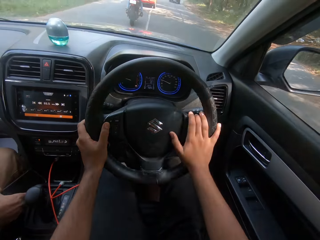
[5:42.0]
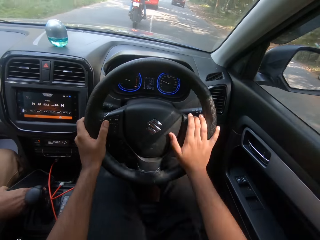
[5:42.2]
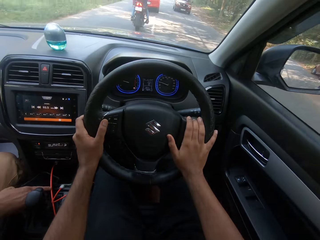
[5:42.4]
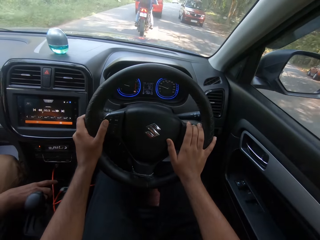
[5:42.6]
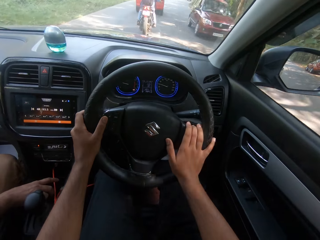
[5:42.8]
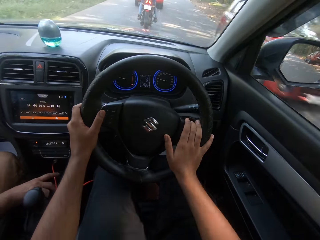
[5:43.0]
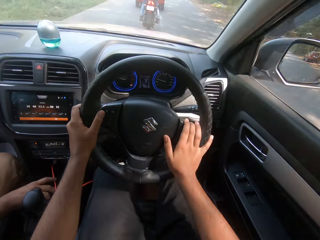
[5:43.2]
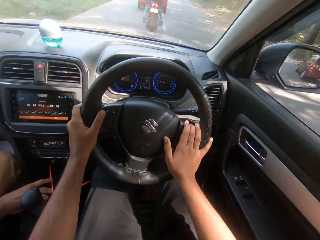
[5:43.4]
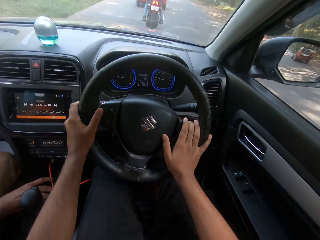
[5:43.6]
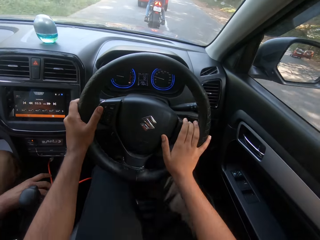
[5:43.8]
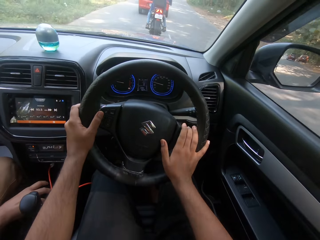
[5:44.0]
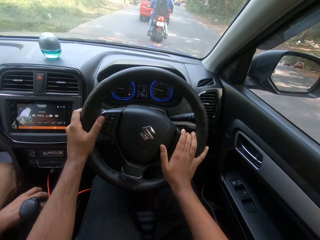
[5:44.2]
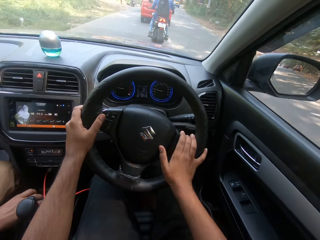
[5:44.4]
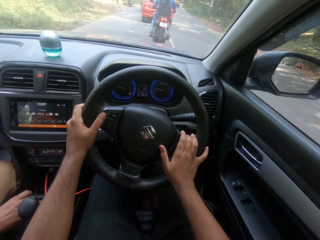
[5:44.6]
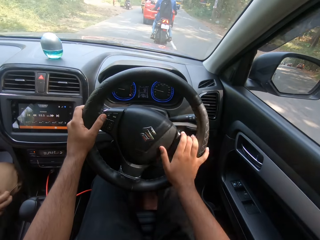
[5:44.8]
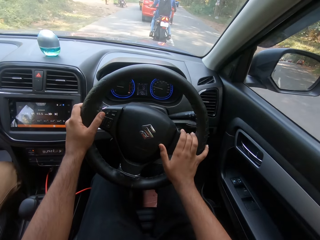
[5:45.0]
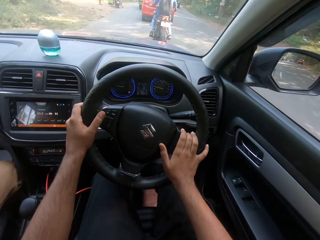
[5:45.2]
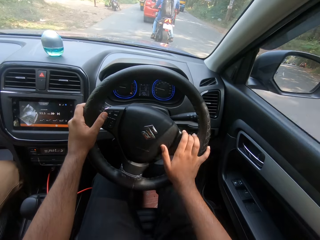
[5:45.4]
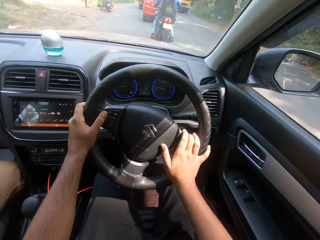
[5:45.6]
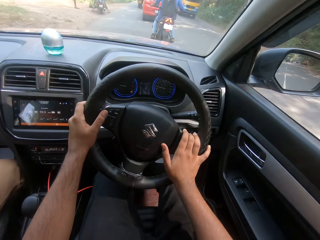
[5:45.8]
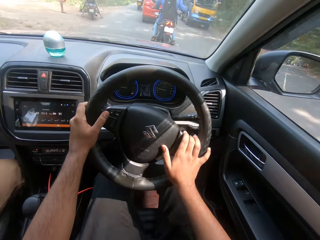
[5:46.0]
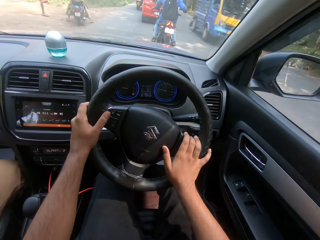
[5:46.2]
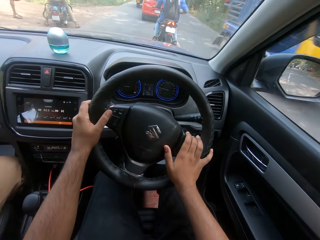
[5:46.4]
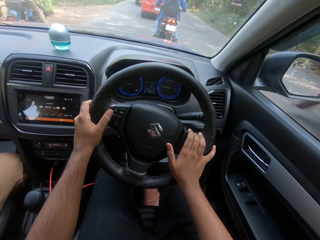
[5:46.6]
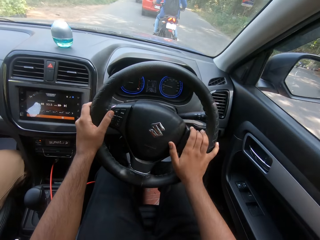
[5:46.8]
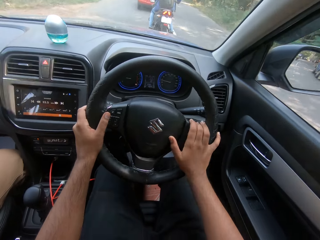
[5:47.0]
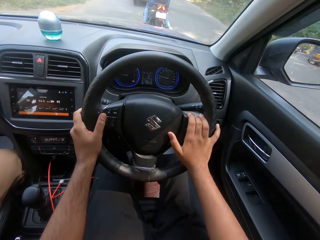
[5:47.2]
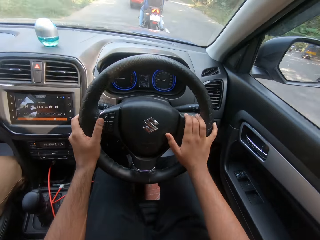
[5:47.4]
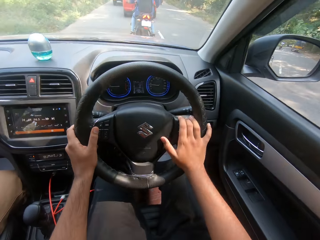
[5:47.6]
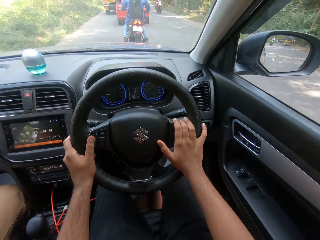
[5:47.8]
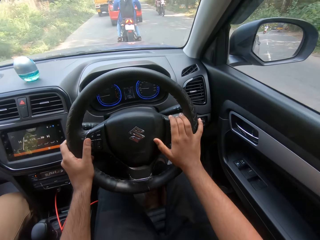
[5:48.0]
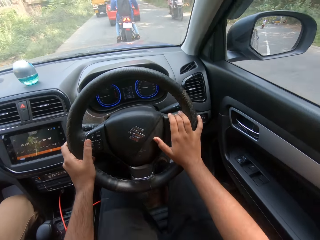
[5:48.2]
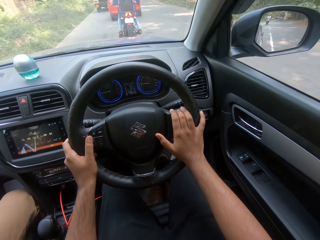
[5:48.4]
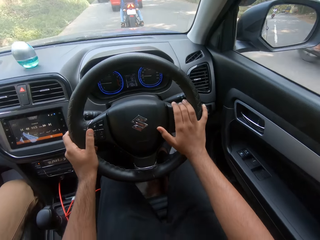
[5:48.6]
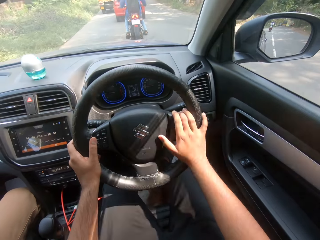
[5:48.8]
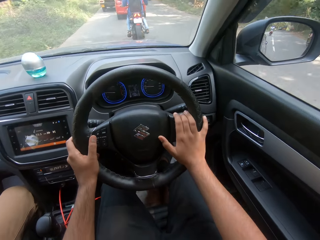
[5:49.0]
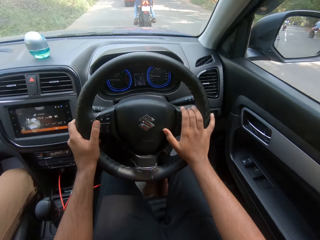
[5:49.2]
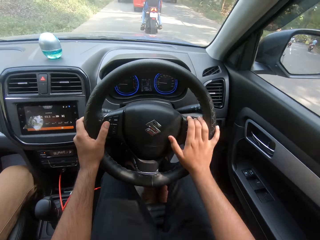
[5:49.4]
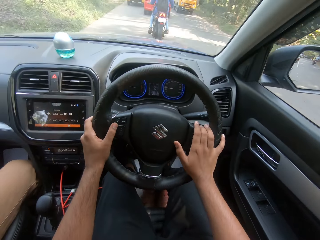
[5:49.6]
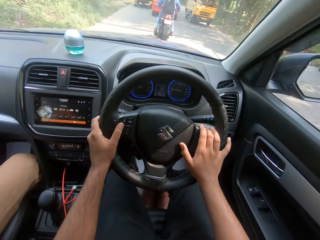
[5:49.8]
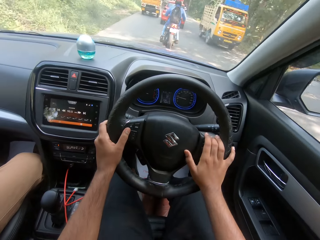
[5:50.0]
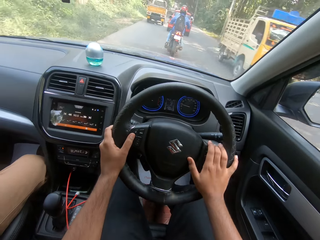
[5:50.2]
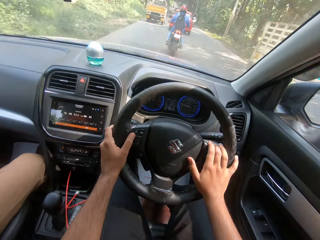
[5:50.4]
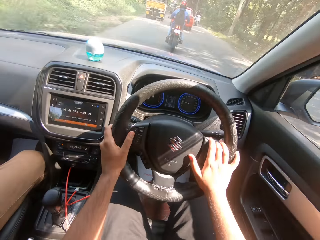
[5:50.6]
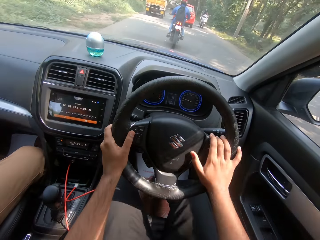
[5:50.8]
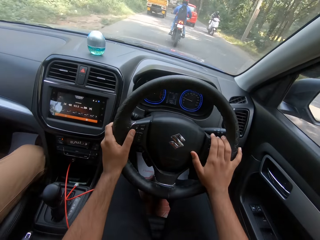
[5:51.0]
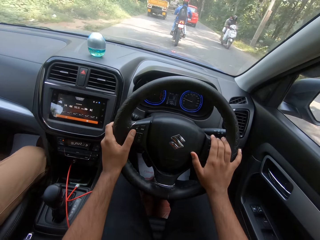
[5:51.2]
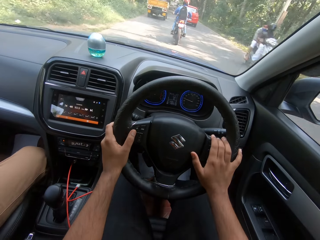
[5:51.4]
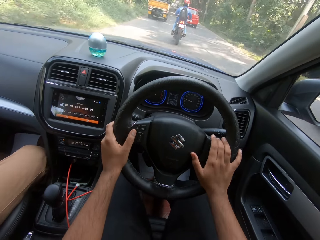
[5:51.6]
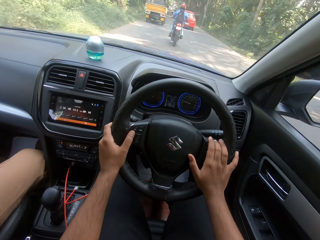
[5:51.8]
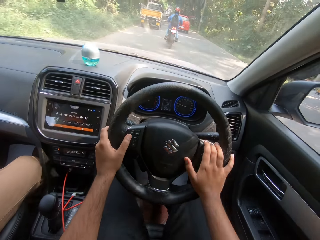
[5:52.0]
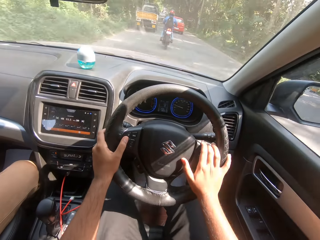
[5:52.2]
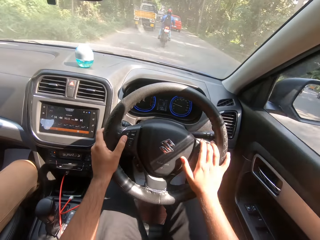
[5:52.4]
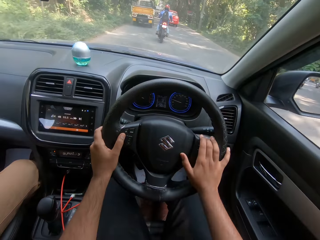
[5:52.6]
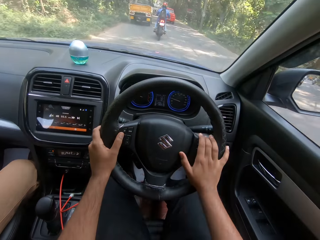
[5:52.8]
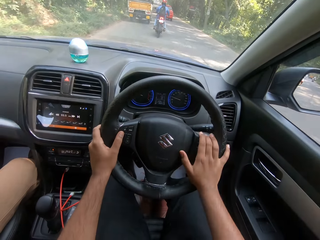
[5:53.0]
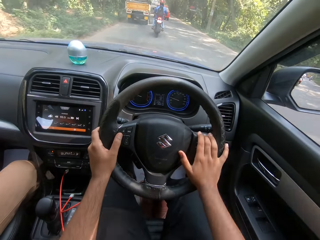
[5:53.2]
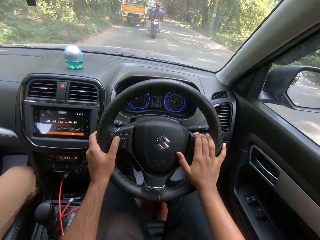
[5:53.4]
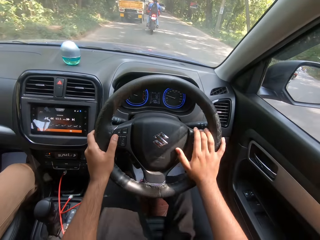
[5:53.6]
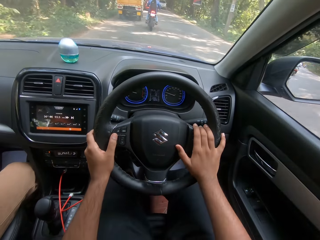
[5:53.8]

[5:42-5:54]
The woman touches a cord with her right hand. A red car drives past the camera wearer. A truck drives past the camera wearer. A bike drives past the camera wearer. A truck drives past the camera wearer. A bike drives past the camera wearer.

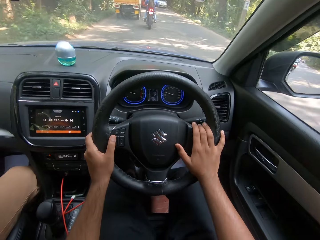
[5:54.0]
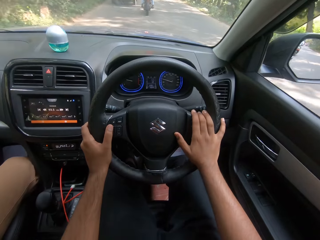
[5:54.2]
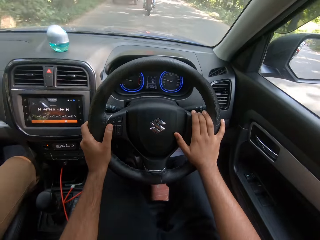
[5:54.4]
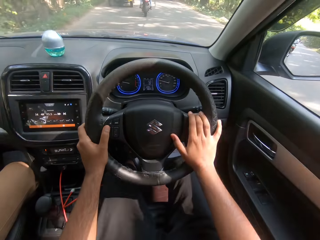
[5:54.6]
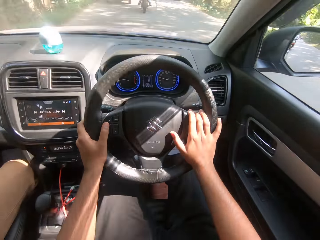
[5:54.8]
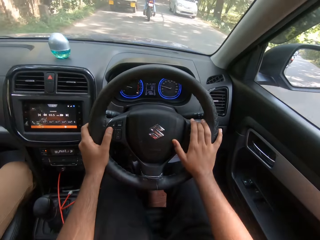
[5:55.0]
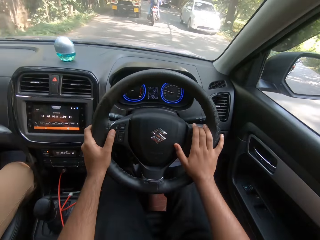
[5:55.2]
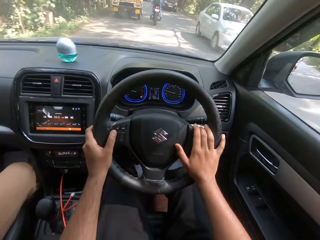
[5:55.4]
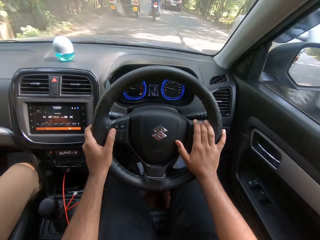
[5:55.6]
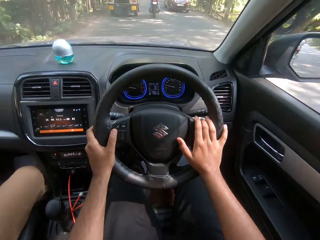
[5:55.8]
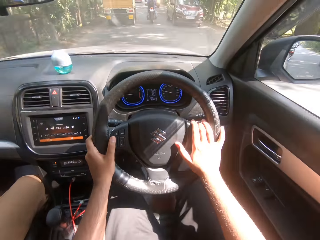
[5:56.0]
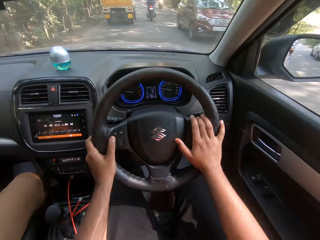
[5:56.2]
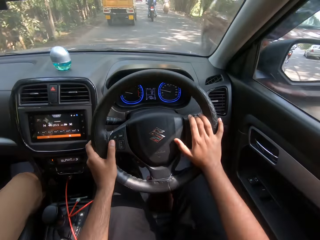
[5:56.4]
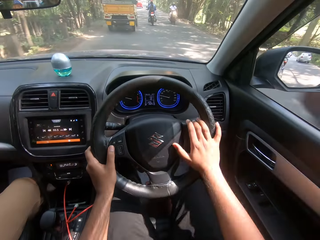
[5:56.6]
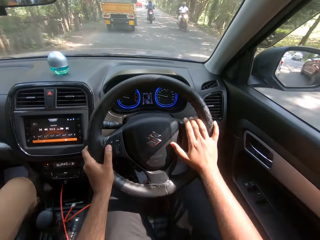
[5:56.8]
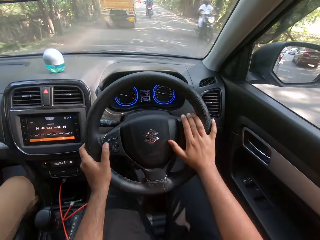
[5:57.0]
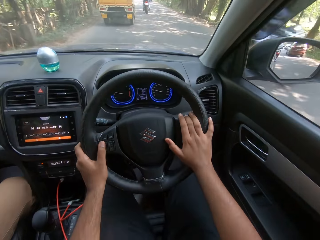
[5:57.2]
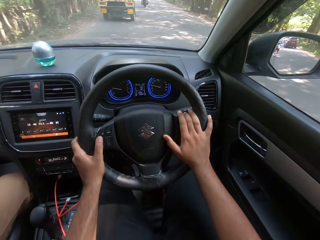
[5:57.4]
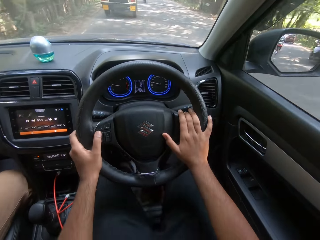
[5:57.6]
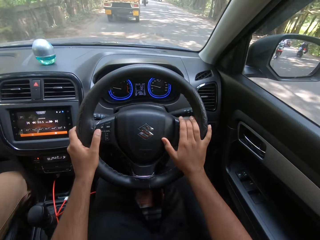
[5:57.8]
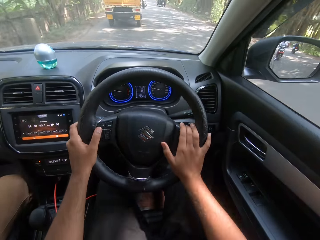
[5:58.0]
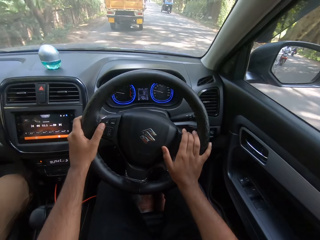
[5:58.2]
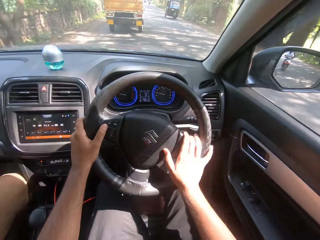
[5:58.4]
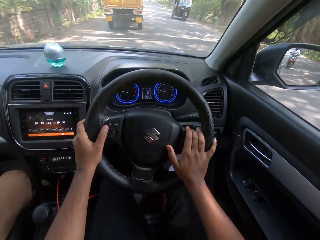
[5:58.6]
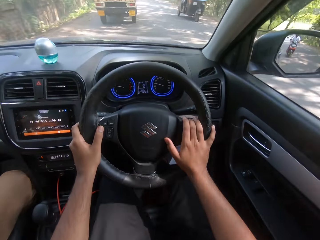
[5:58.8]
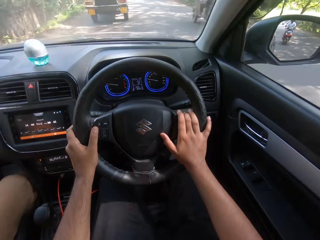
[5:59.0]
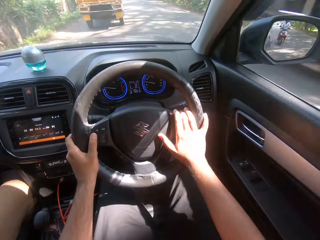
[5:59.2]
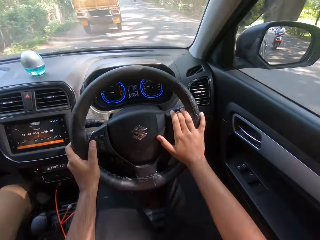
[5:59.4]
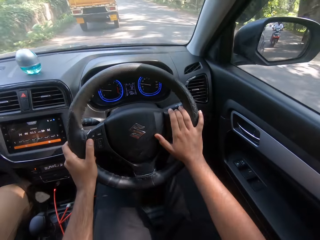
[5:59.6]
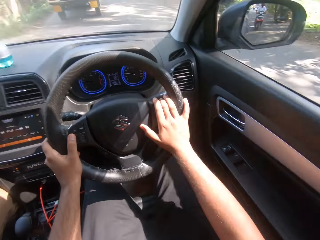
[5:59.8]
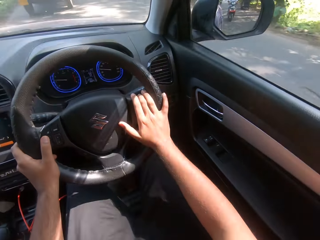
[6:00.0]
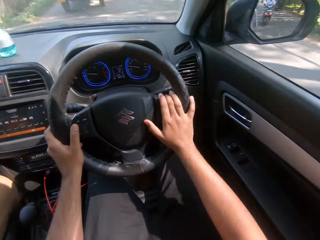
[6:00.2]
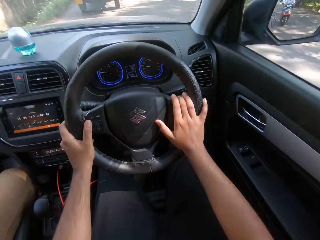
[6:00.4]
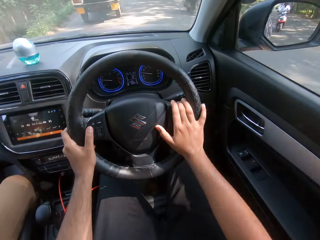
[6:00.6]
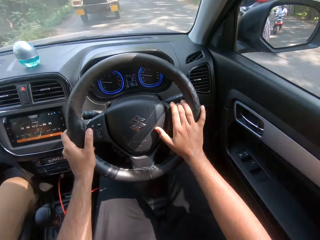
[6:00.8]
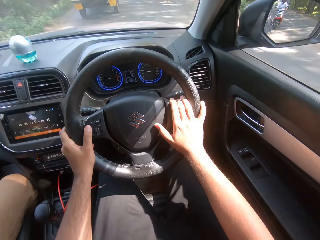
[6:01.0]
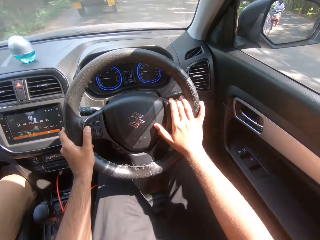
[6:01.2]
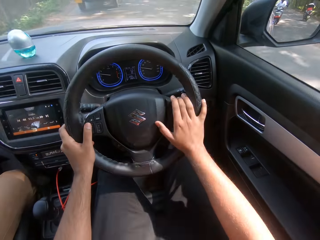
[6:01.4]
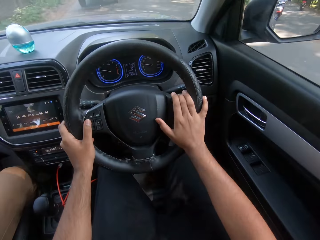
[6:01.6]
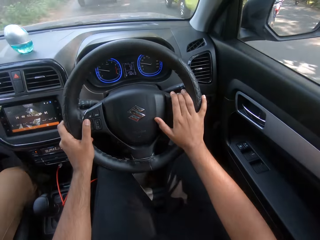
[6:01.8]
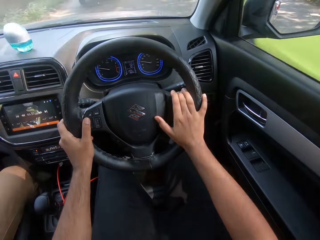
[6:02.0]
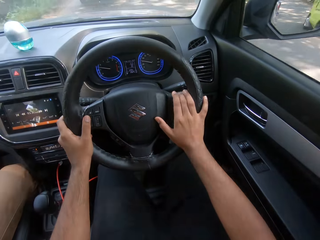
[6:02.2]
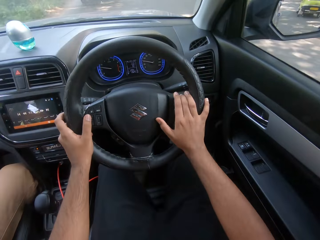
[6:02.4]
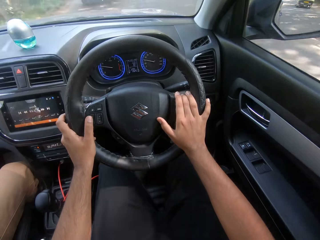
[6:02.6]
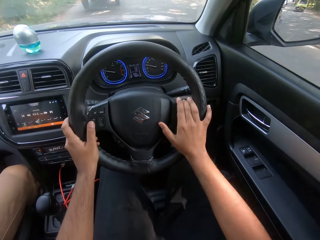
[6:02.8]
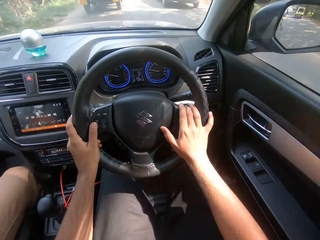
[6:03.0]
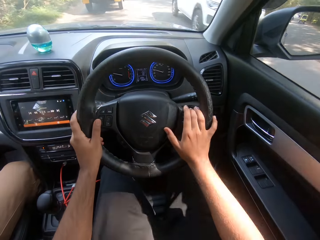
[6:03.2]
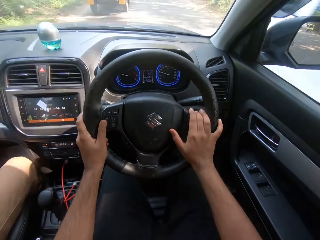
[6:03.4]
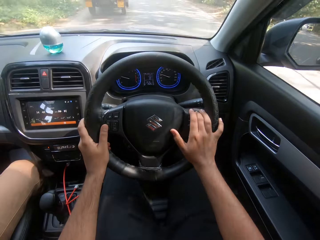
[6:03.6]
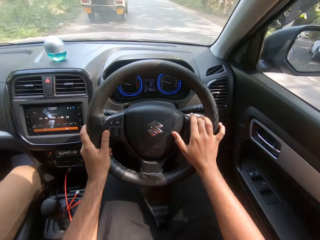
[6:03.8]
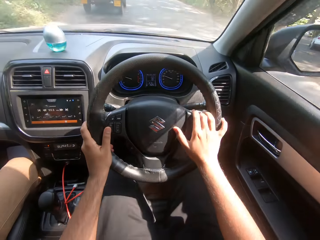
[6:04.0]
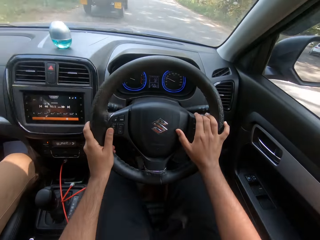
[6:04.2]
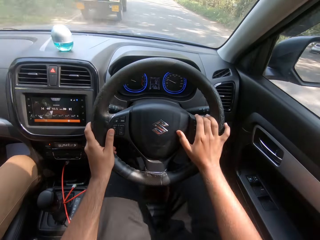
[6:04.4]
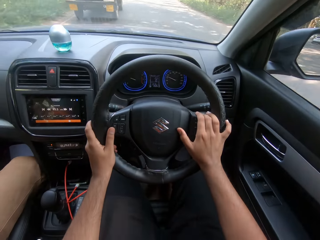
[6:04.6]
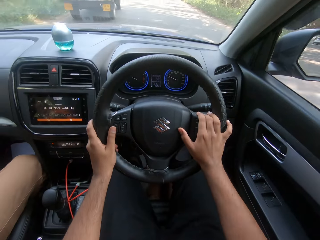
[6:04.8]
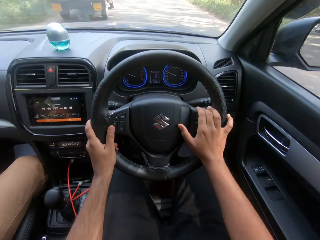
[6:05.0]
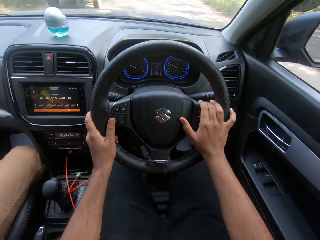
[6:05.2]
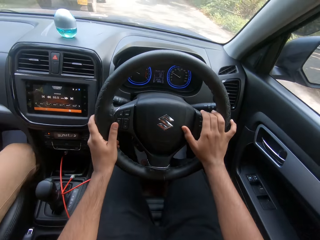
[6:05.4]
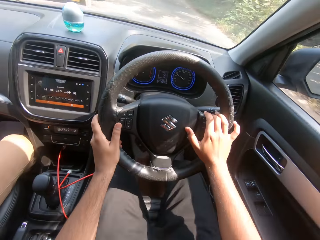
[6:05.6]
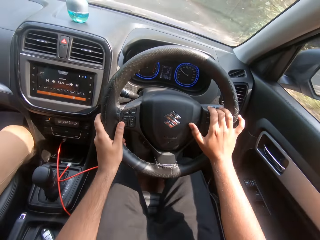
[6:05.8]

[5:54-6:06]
A car drives past the camera wearer. A bike drives past the camera wearer. A tricycle drives past the camera wearer. A bike drives past the camera wearer. A car drives past the camera wearer. A white car drives past the camera wearer.
